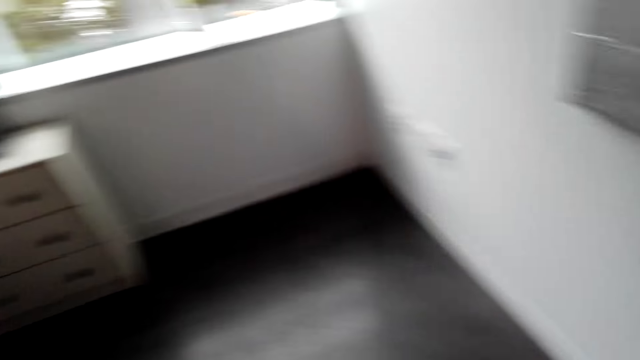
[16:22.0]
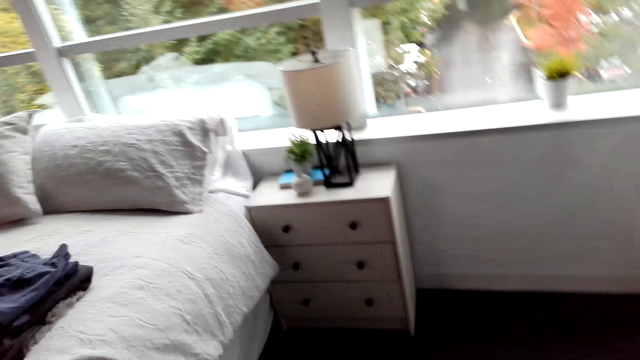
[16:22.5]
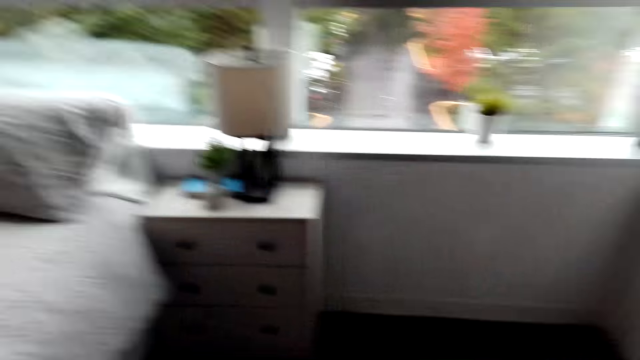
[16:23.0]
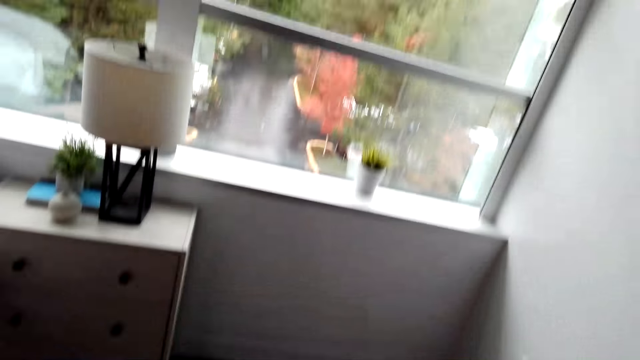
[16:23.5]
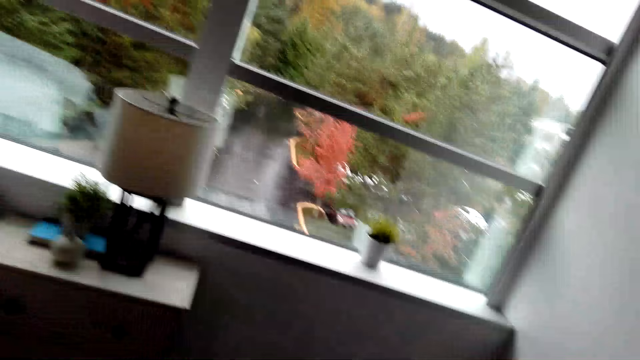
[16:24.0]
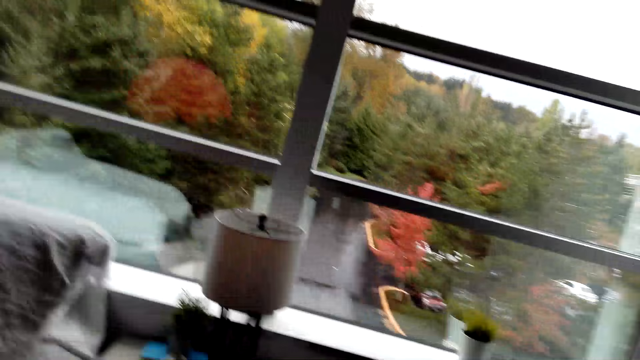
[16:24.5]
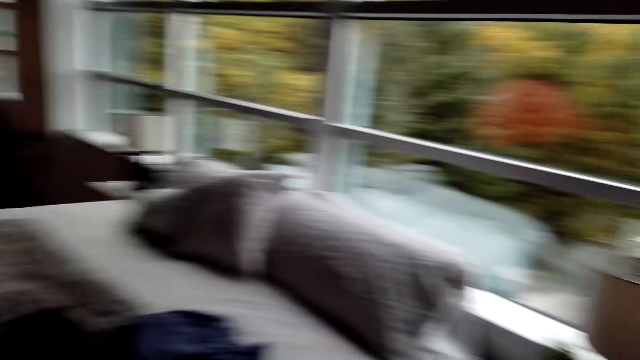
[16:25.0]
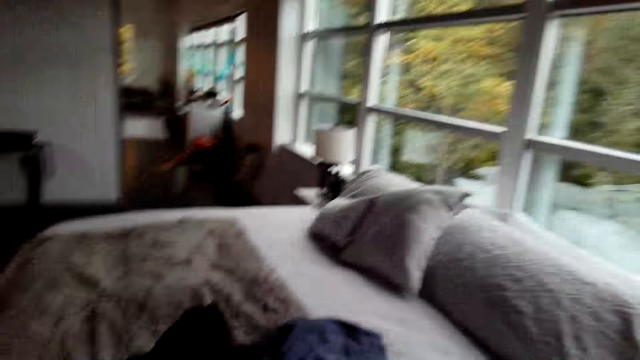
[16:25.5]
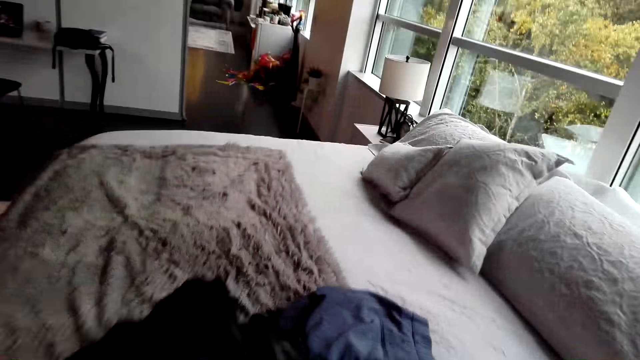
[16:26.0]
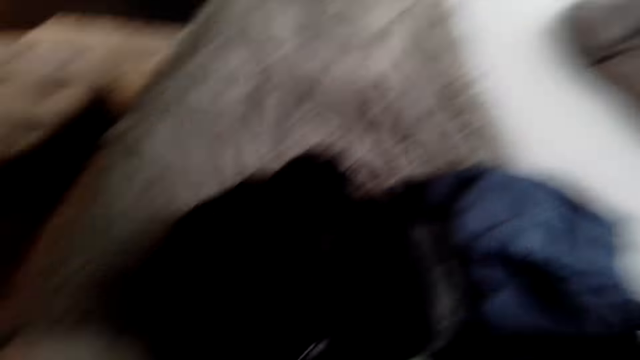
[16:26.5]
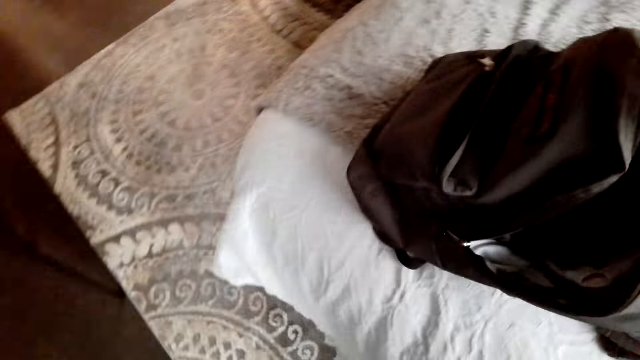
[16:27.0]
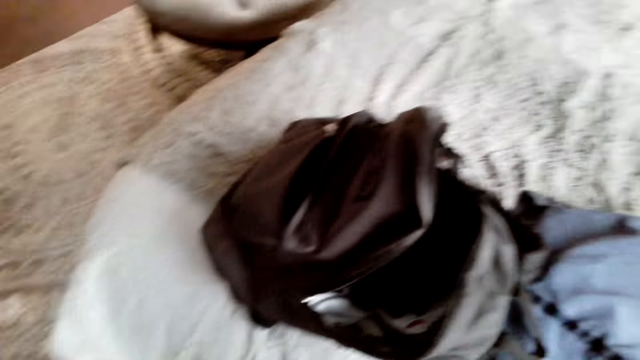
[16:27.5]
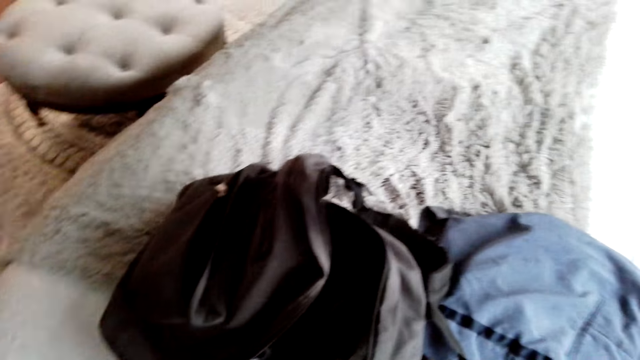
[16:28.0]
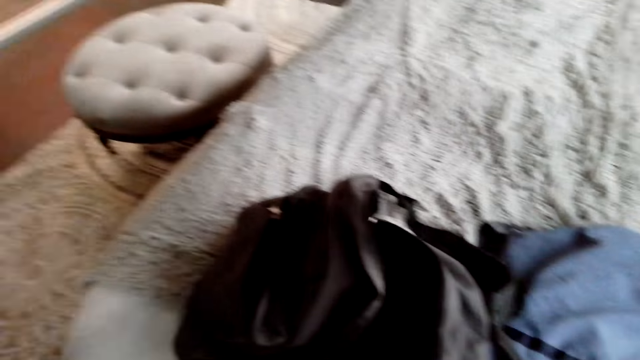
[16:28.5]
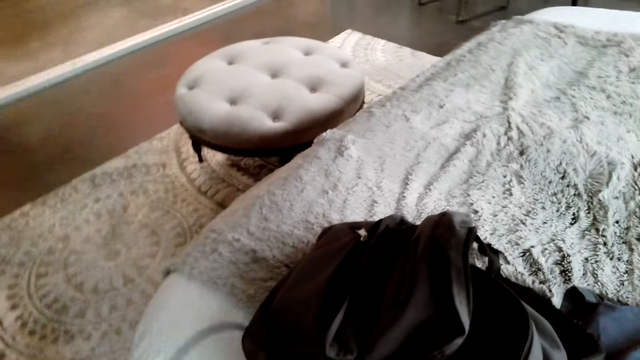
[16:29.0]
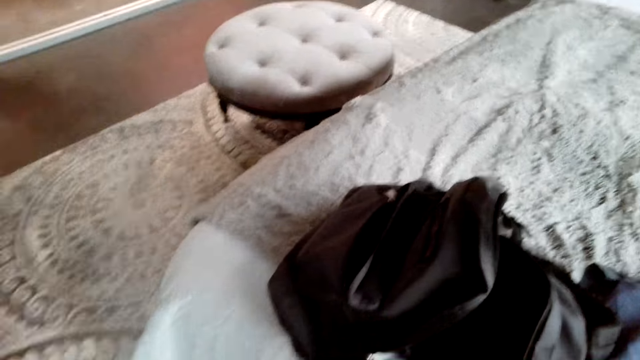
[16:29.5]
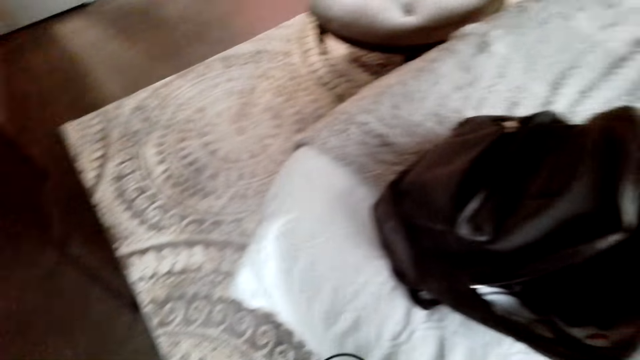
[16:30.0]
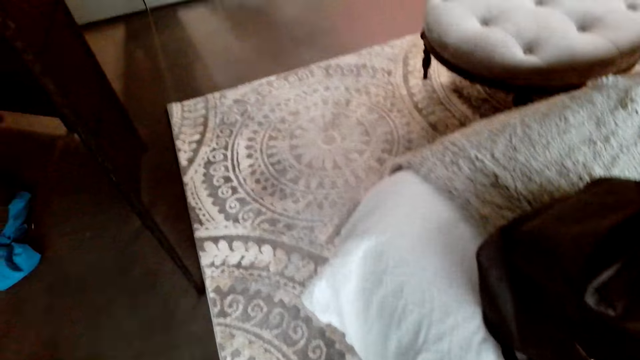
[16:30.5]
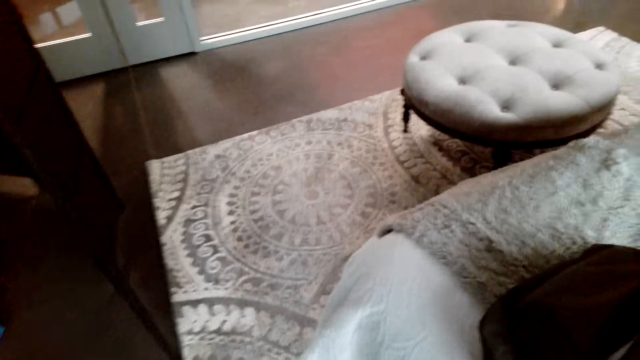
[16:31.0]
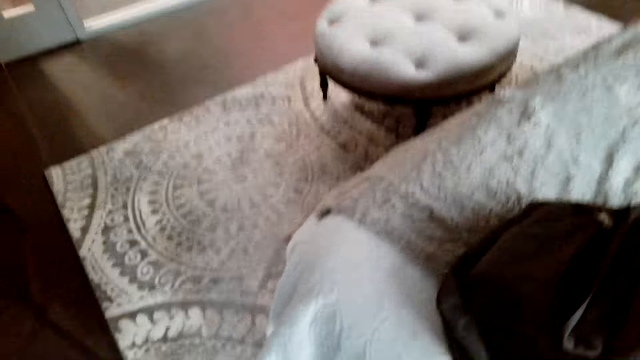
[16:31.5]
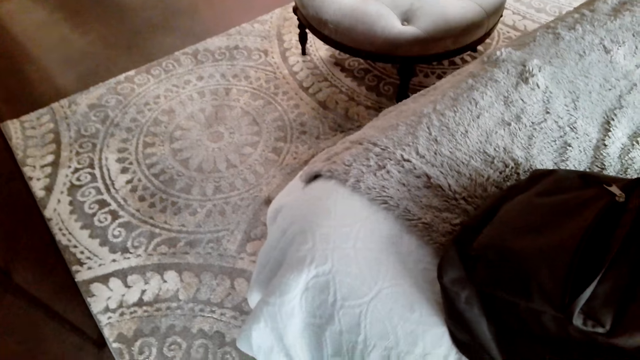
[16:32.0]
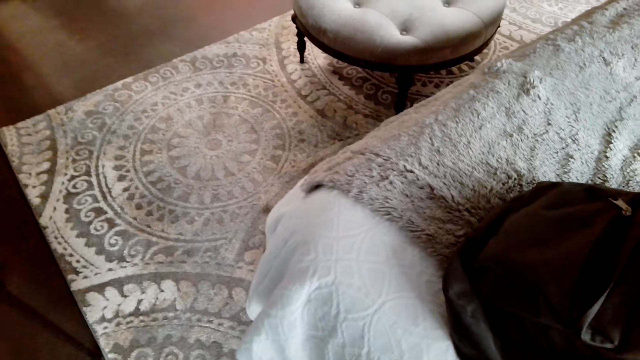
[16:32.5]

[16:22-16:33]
The camera wearer removes the trousers. They walk around the house. They look around. They stare at the clothes on the bed.

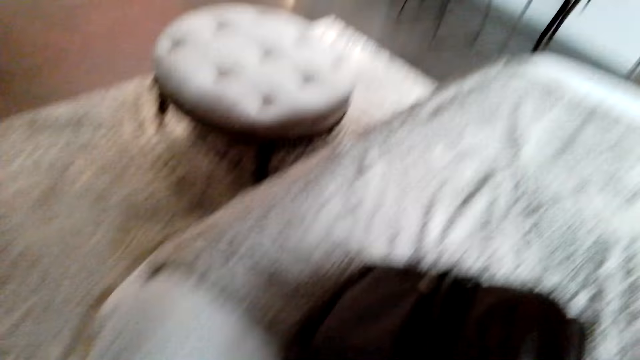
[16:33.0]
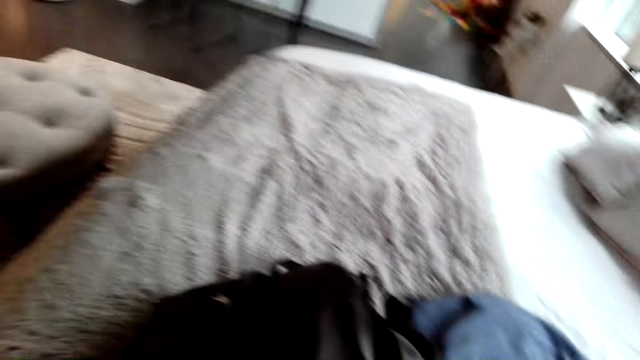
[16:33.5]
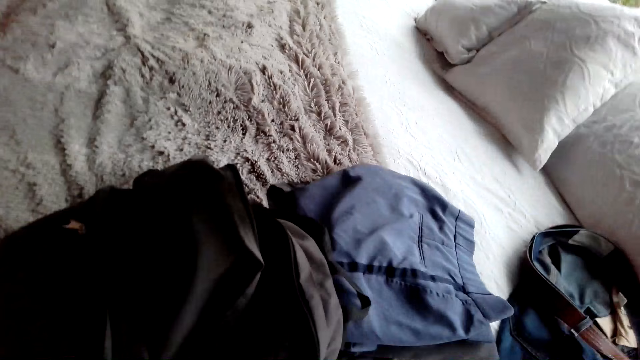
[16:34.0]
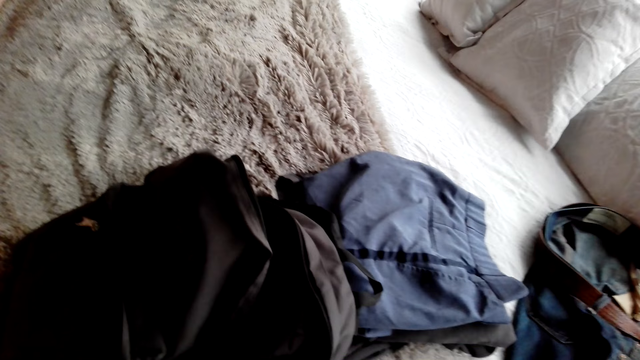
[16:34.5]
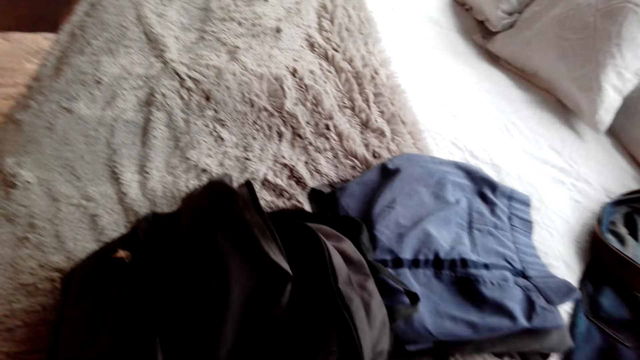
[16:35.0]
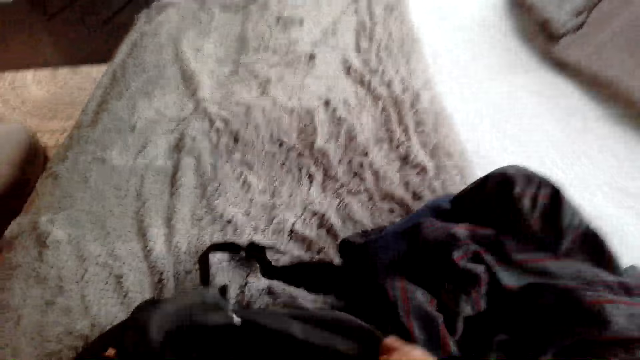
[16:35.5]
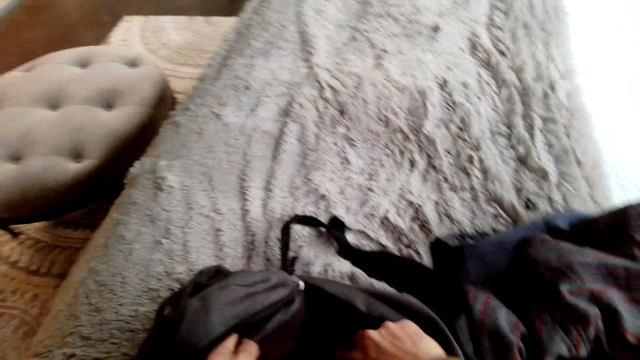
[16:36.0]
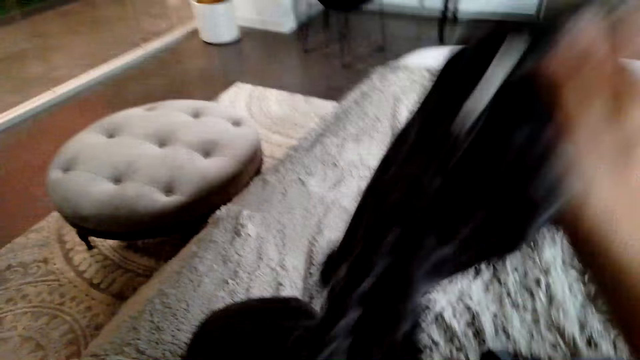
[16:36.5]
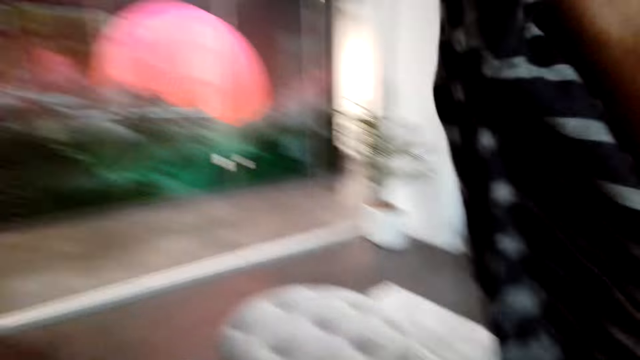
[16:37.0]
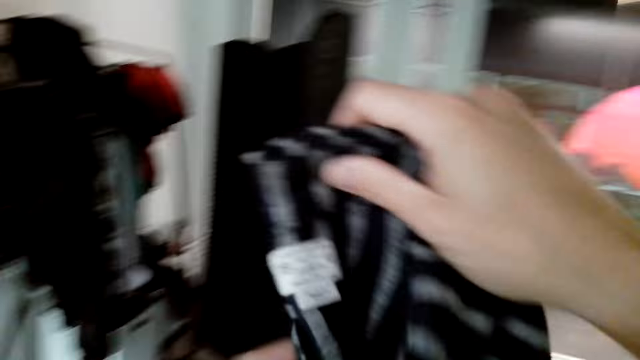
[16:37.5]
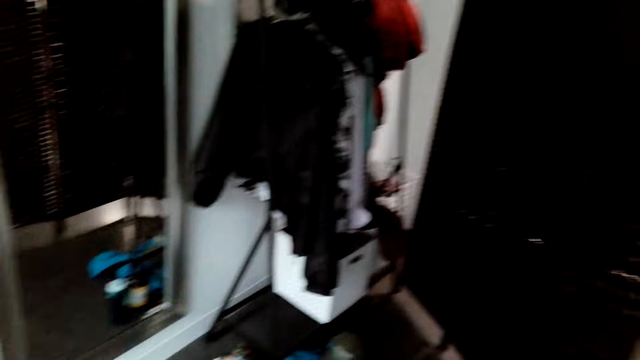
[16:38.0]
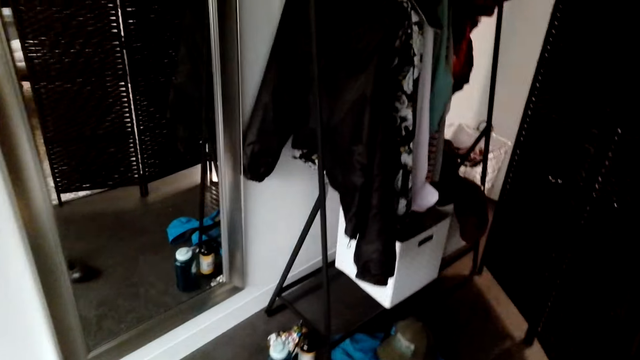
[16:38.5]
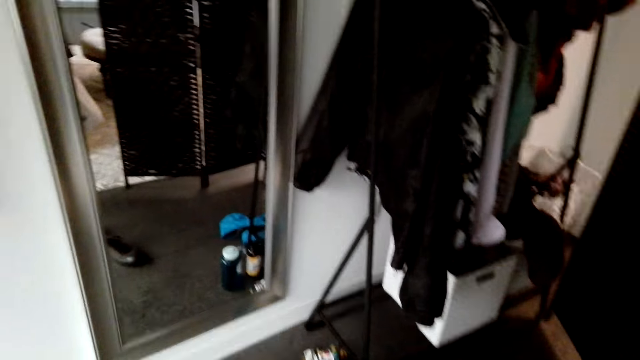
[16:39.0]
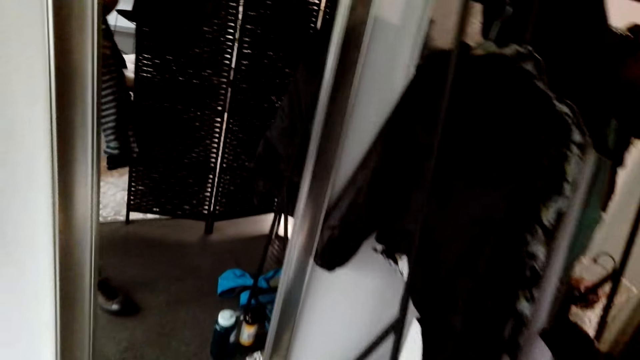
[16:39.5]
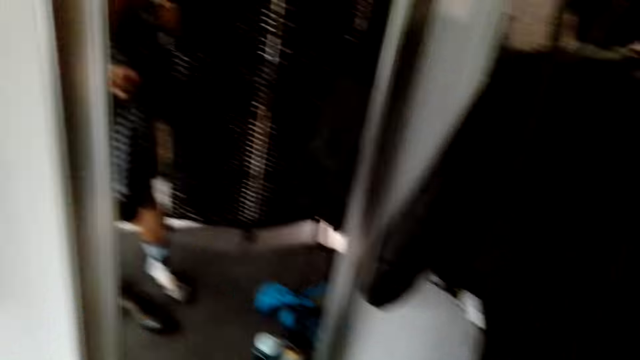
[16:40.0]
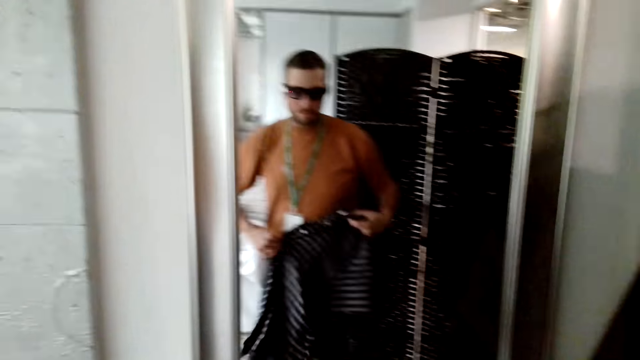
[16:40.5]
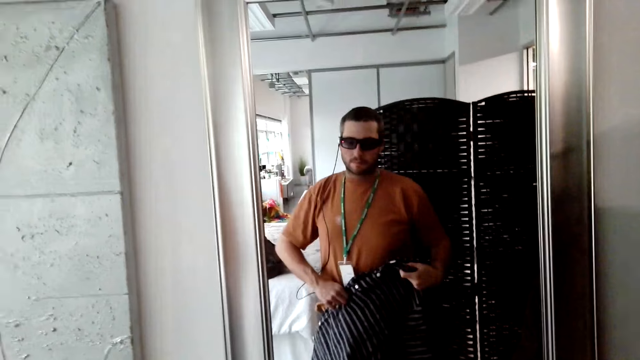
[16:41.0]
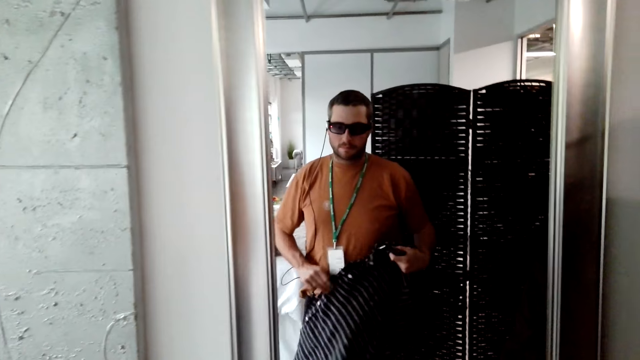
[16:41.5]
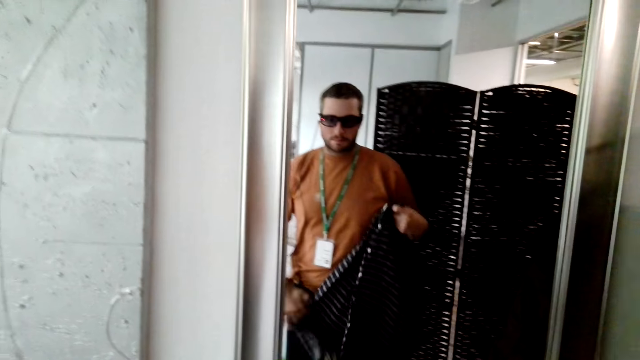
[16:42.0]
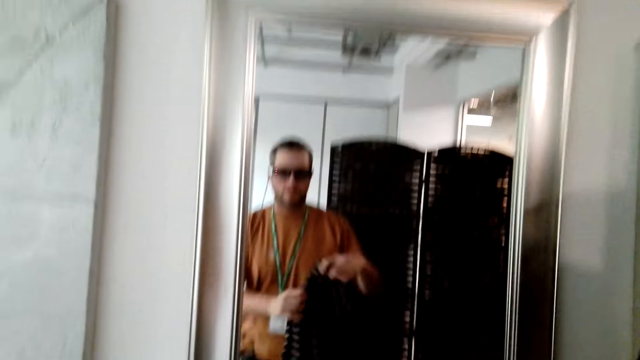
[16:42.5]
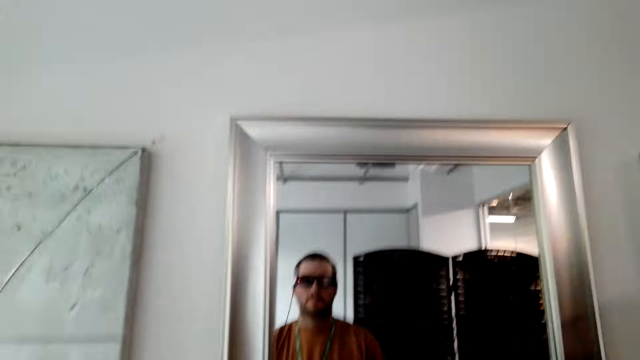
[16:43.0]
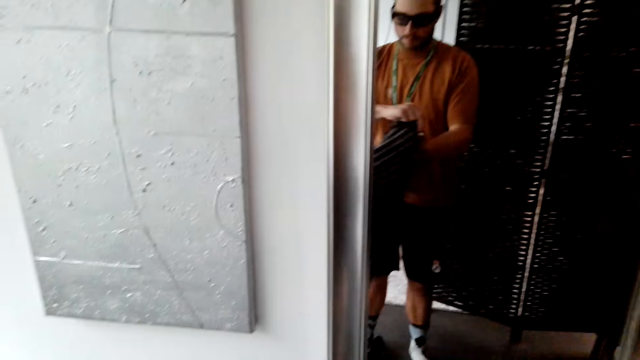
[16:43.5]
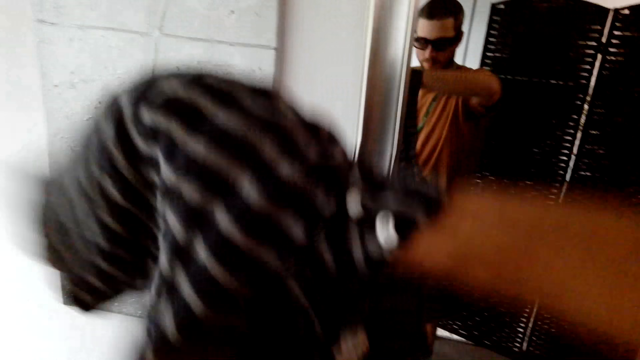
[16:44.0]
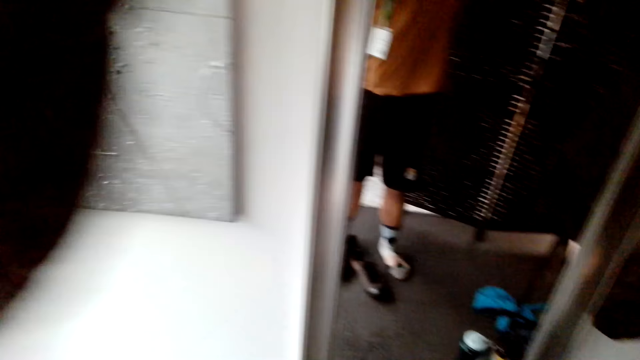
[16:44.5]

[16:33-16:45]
The camera wearer puts the shirt on the bed. They open the bag. They take the shirt from the bag. They walk around the house. They stare at the cloth through the mirror.
